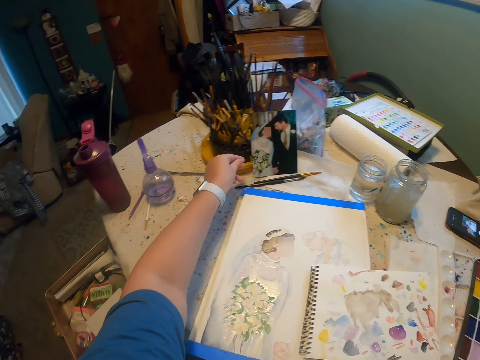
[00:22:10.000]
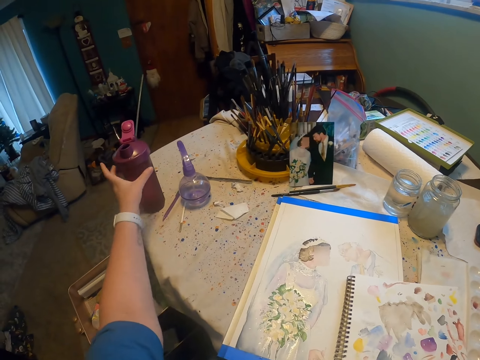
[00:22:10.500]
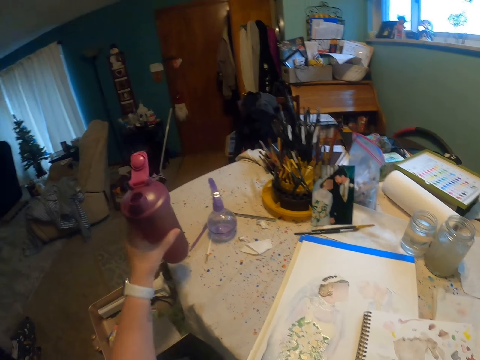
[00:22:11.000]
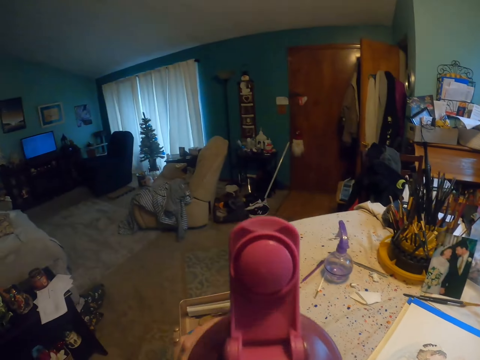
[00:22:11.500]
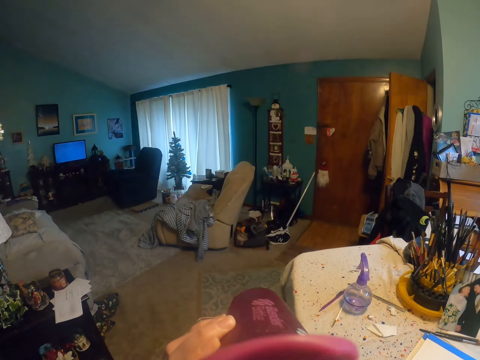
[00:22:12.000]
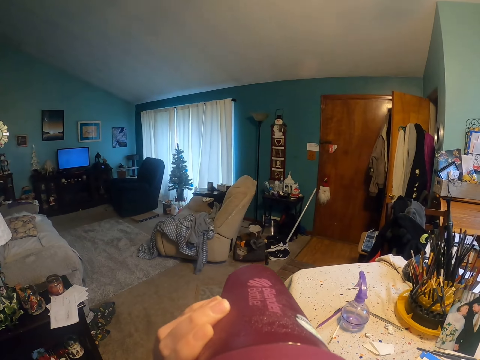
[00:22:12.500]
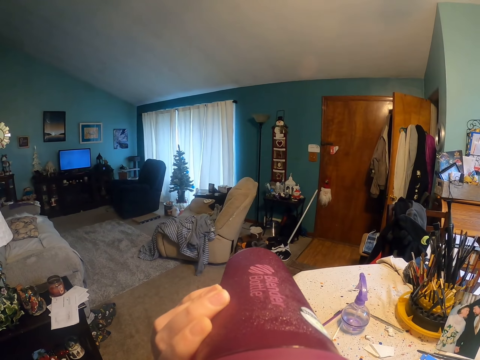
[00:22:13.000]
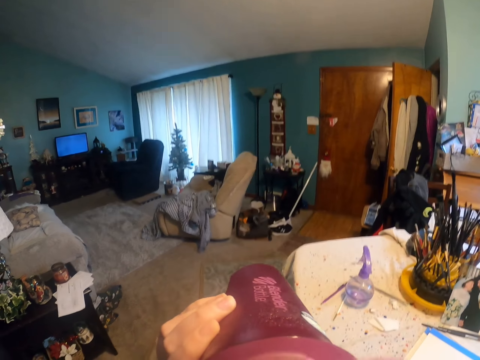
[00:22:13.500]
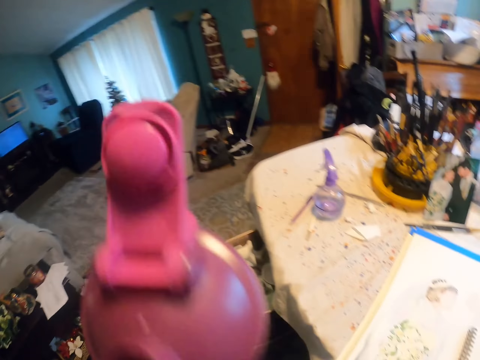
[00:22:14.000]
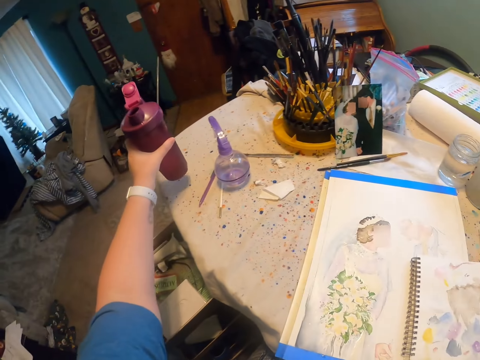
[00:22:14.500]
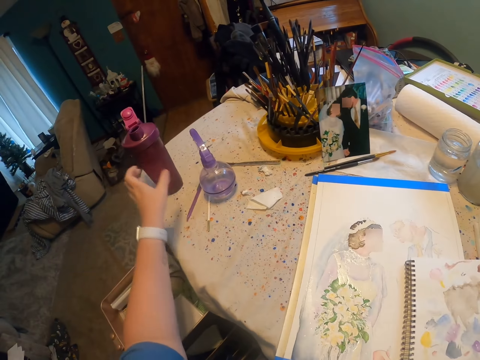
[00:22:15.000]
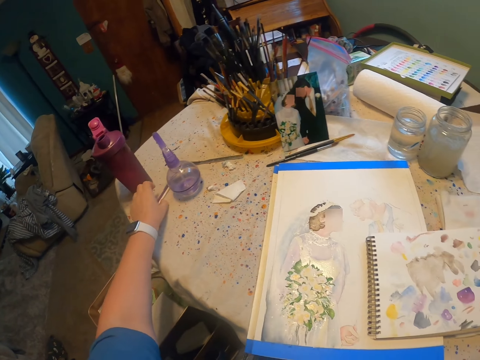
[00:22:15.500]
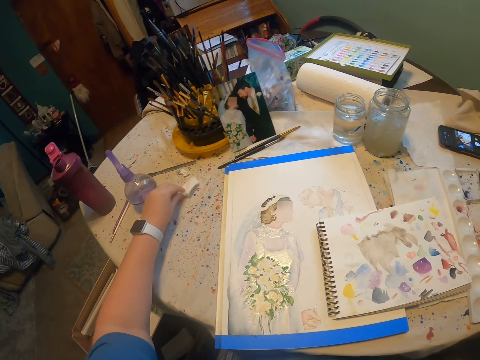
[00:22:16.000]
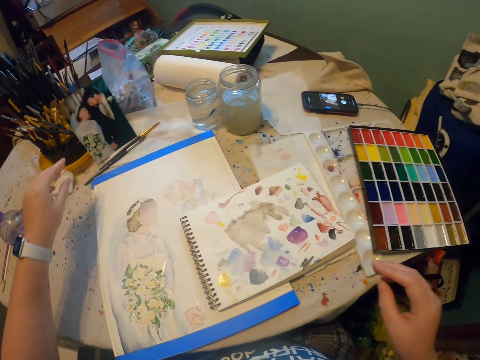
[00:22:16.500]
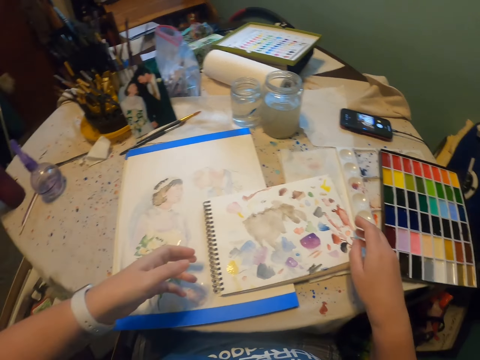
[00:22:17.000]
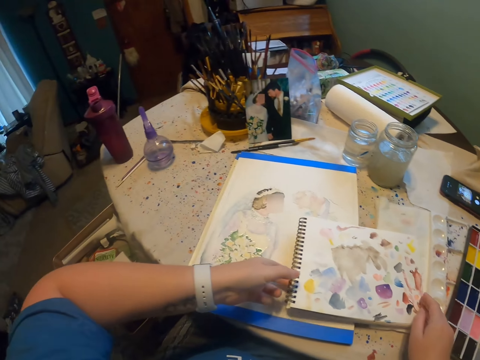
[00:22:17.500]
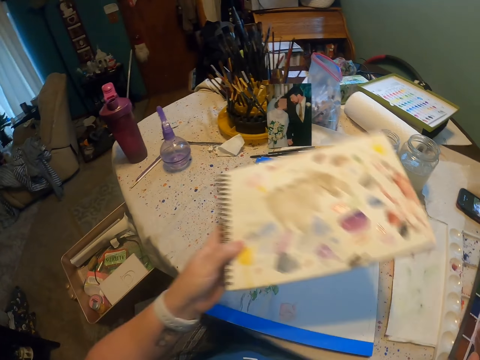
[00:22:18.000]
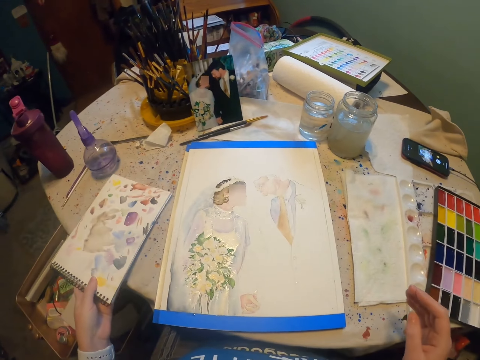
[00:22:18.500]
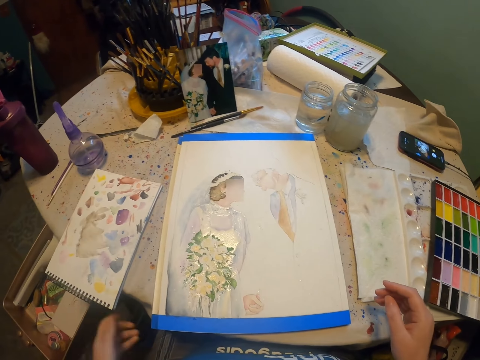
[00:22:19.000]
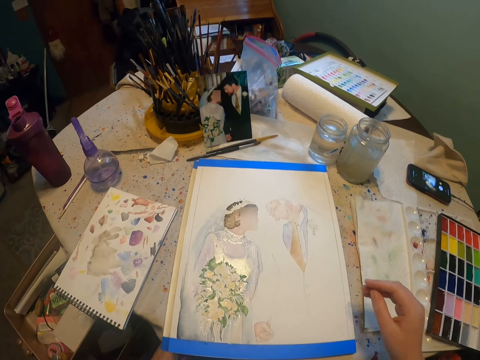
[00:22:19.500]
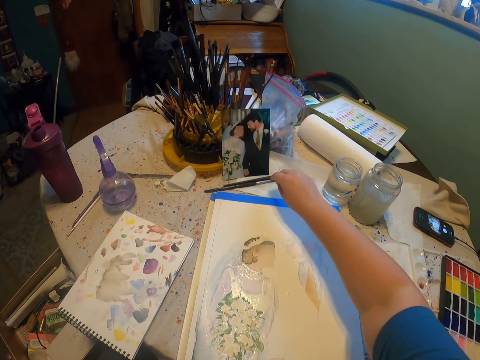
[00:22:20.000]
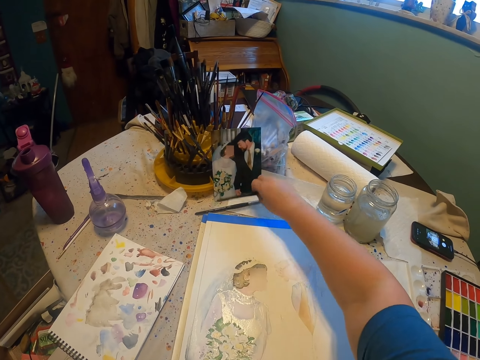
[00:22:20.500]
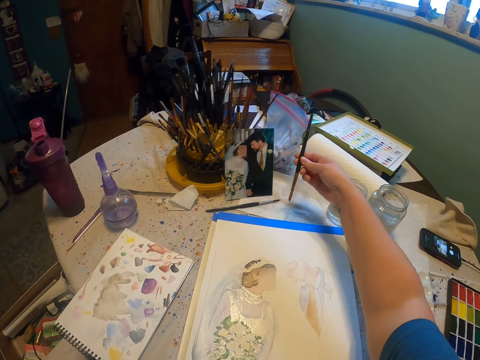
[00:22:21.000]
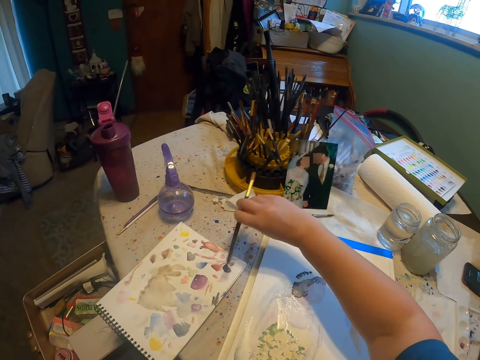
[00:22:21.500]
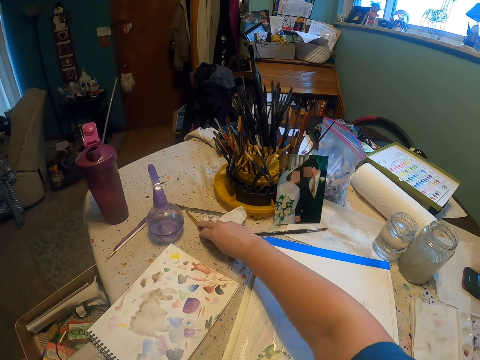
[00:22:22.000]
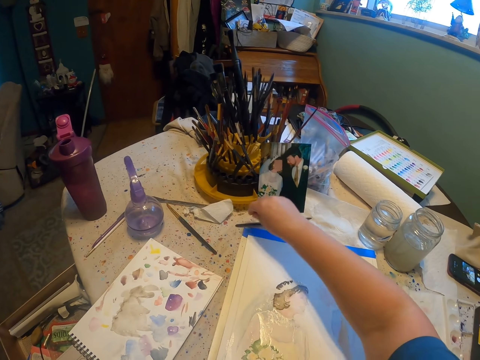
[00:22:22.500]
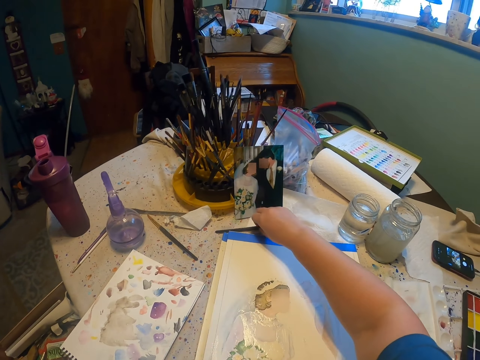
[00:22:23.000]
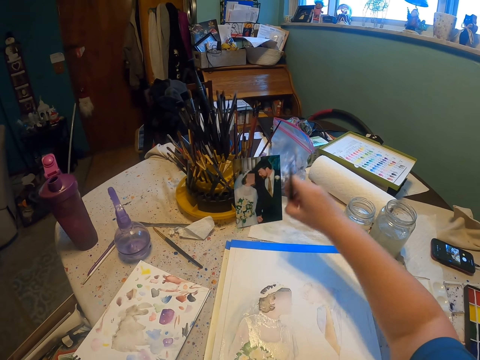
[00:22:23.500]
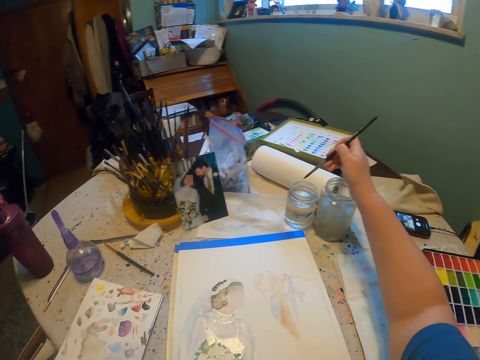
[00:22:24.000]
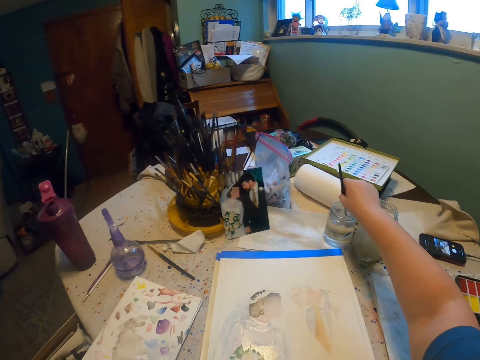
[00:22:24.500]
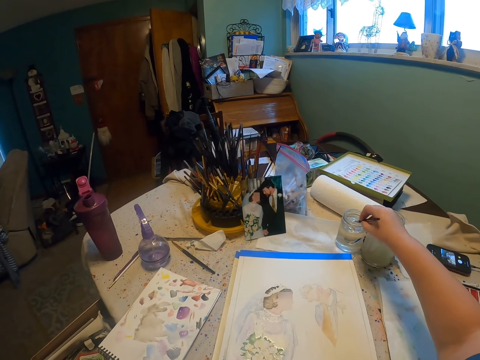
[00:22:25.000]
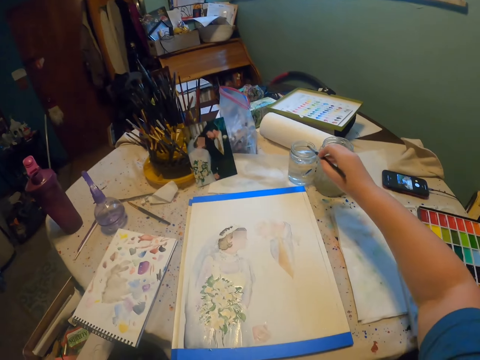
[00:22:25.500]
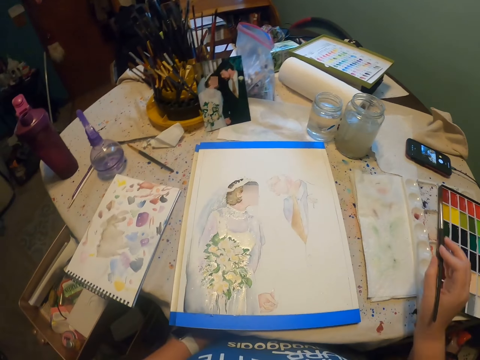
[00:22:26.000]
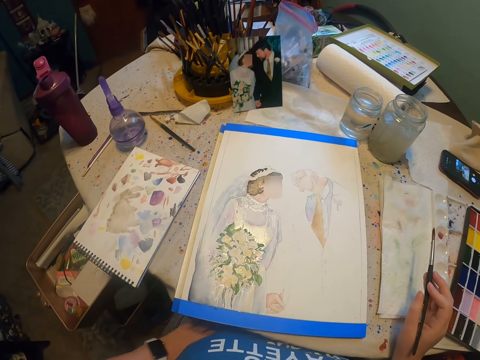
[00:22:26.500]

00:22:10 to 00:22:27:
The camera wearer places the picture on a table. They take the water bottle from the table. They drink from the water bottle in the room. They place the water bottle on the table. They move a paper on the table. They move the drawing book on the table. They lift the book from the table, and place the book on the table. They pick the painting brush from the table. They place the paint brush on the table. They lift a paint brush from the table. They dip the paint brush in a water color. They take paint from the paint can.

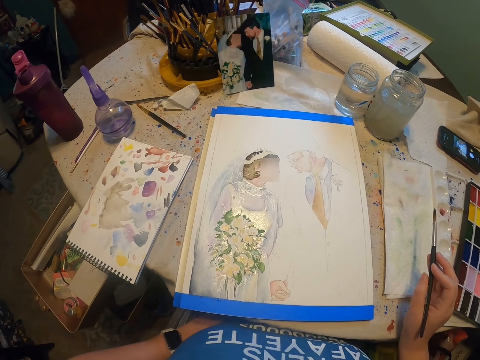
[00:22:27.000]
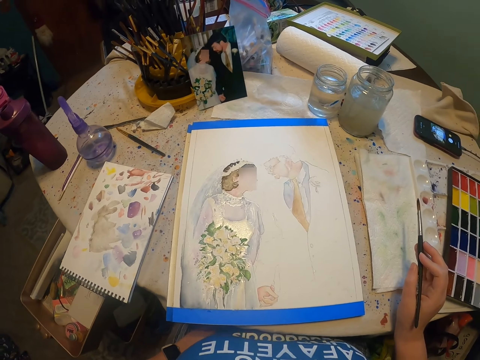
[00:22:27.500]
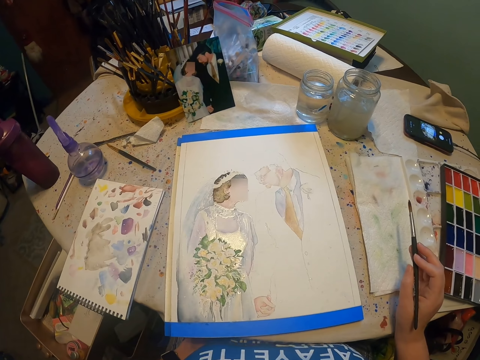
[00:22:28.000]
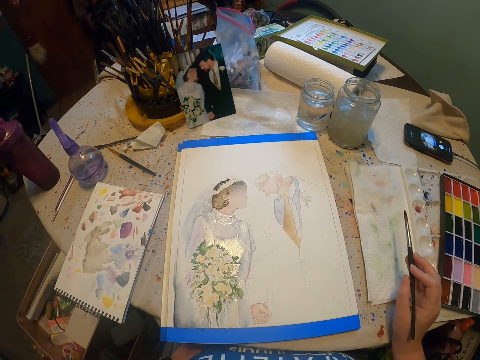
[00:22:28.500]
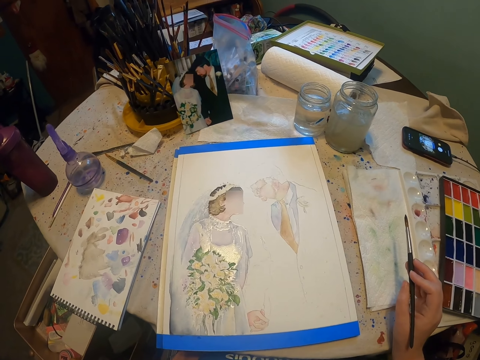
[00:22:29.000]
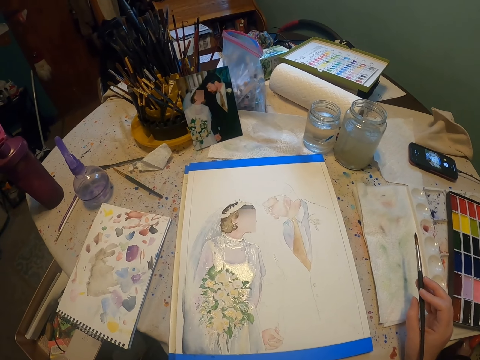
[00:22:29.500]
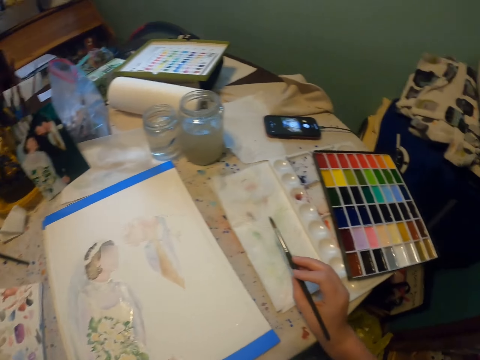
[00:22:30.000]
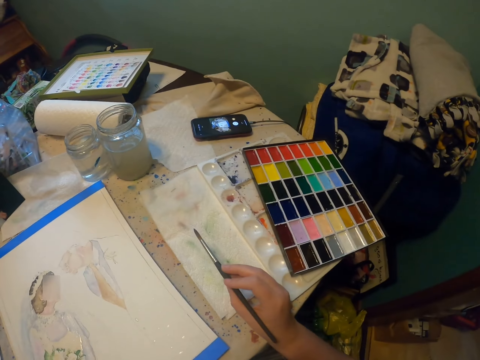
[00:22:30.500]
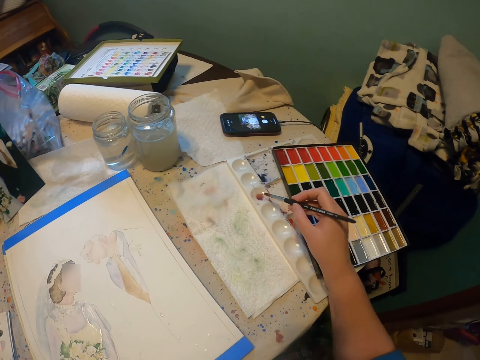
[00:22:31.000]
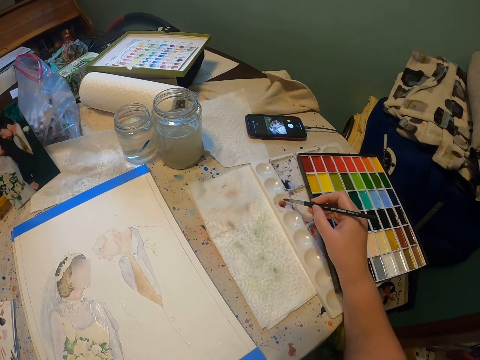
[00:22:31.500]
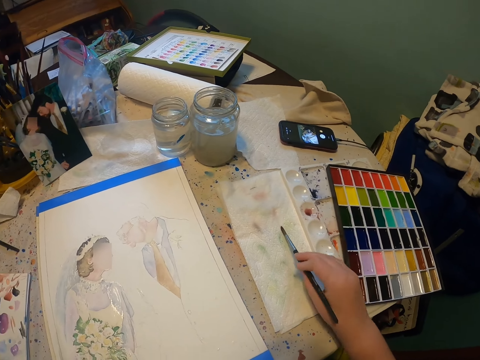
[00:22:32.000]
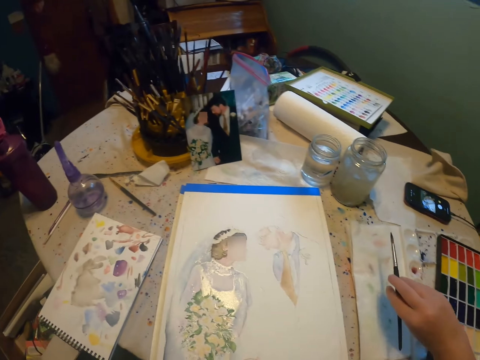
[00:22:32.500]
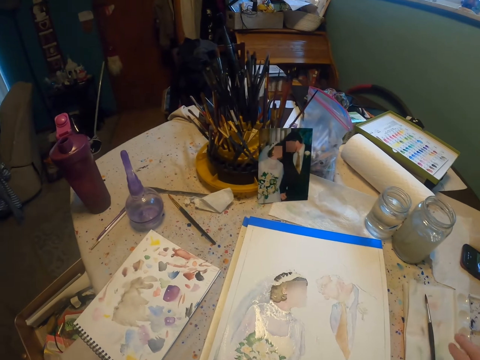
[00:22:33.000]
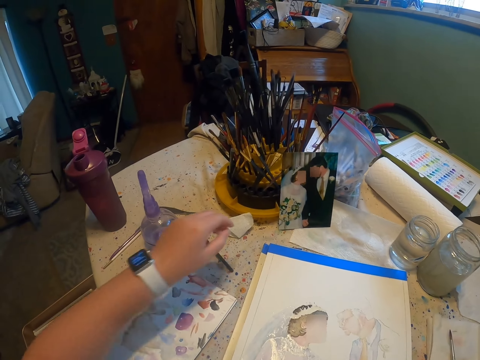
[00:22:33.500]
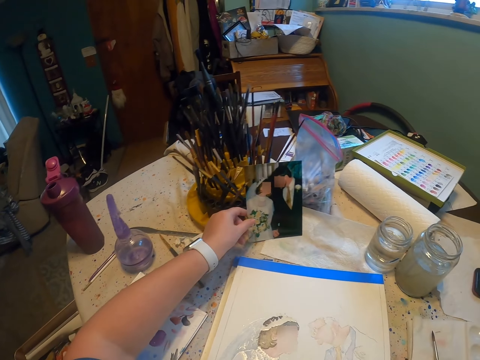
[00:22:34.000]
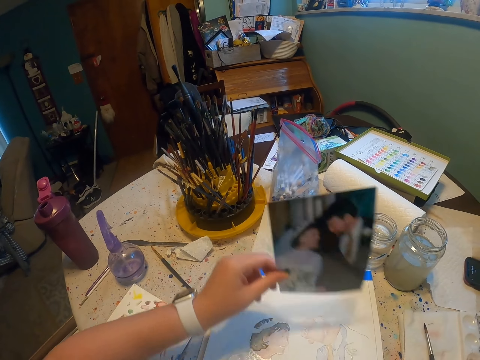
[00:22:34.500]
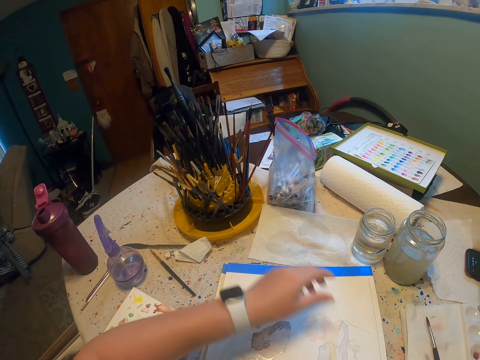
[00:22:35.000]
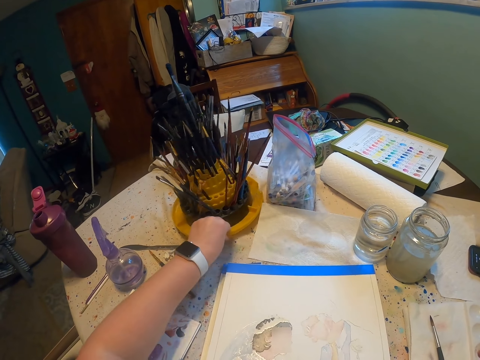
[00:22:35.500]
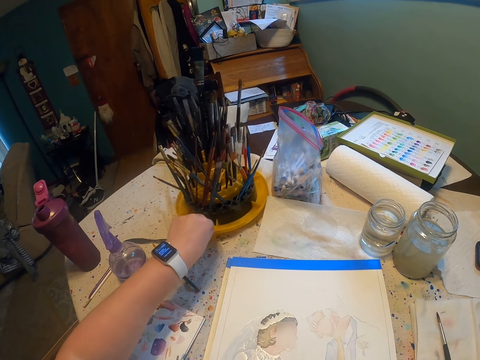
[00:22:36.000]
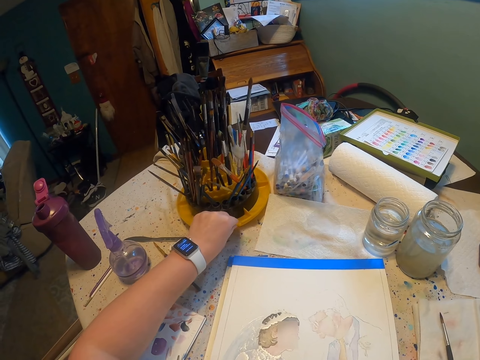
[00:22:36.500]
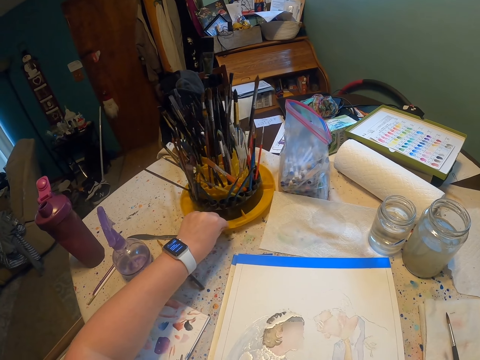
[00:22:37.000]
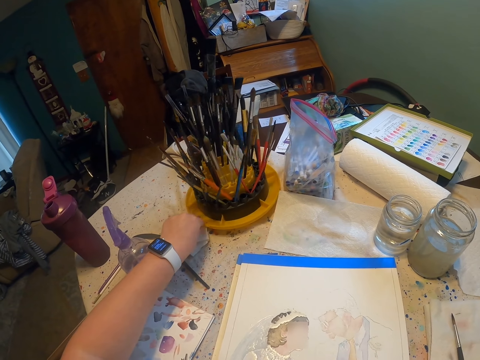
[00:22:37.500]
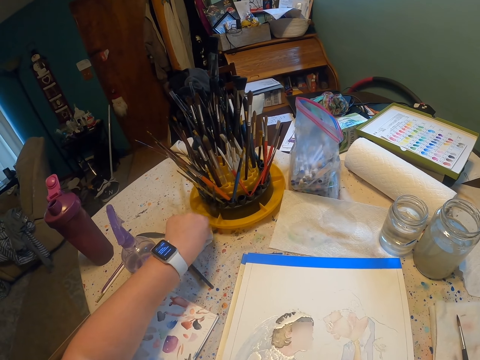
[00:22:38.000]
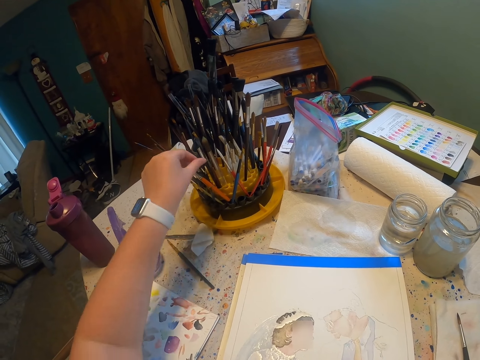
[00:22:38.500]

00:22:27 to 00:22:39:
The camera wearer stares in the room. They stare at the paint paper. They add paint on the paint brush from the color palette. They place the paint brush on a paper. They move the picture with the left hand. They move the painting stand on the table. They rotate the paint brush holder.
